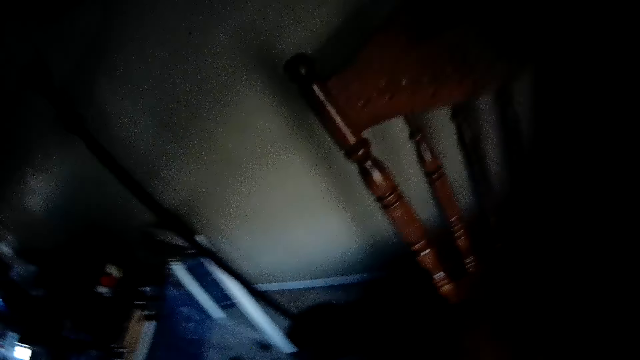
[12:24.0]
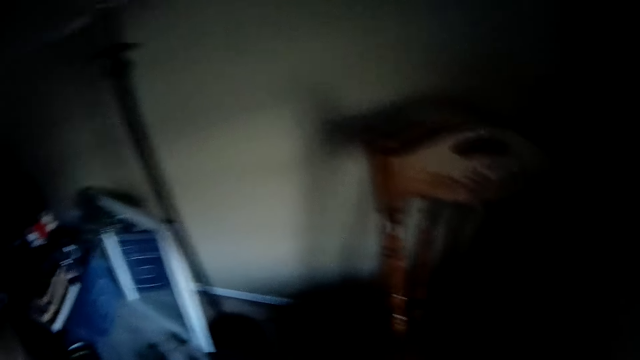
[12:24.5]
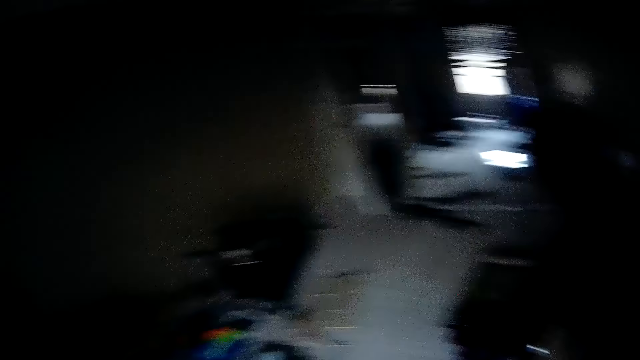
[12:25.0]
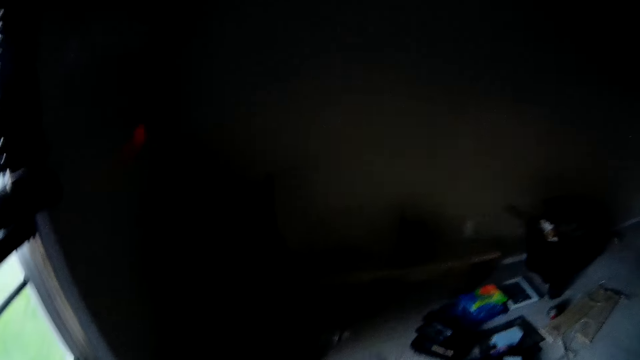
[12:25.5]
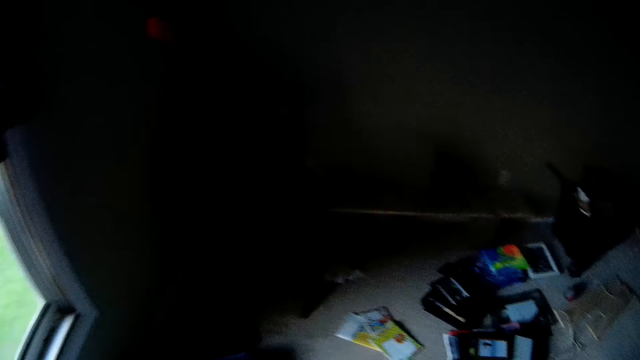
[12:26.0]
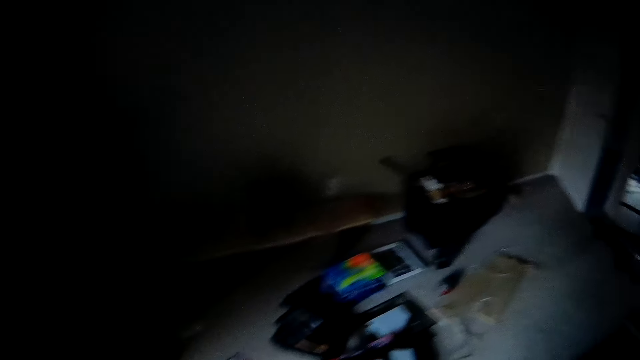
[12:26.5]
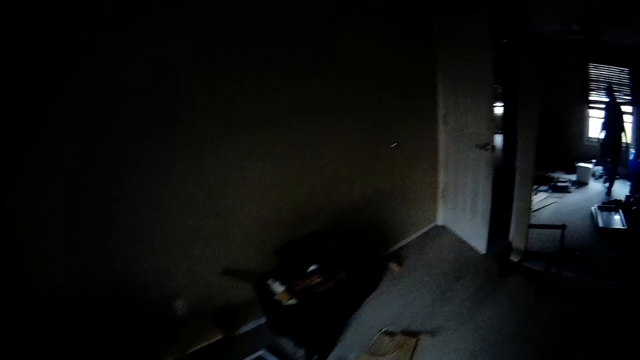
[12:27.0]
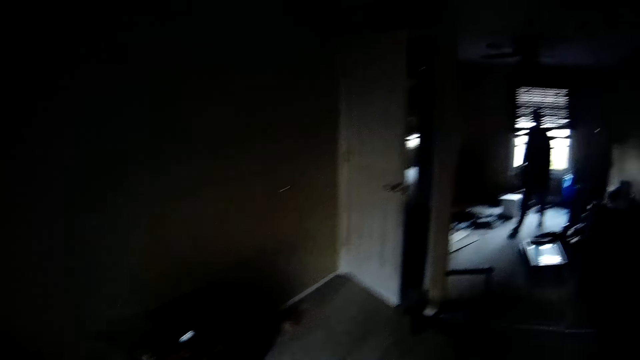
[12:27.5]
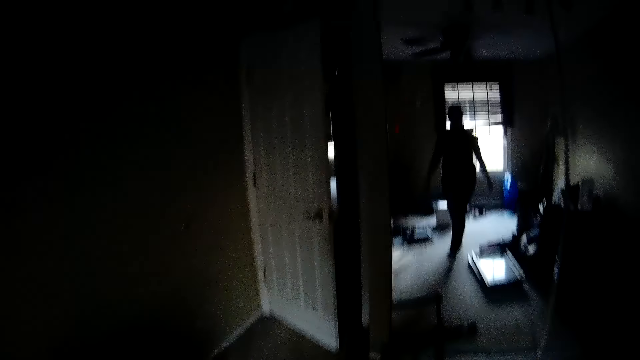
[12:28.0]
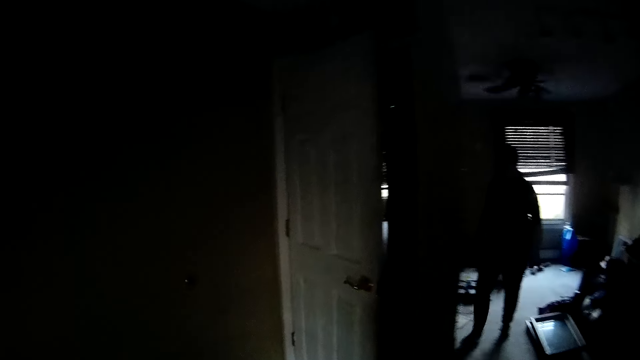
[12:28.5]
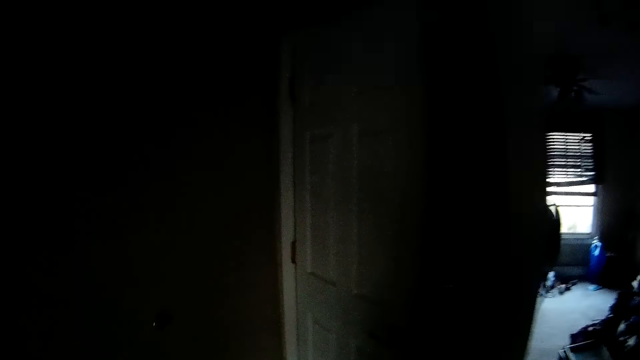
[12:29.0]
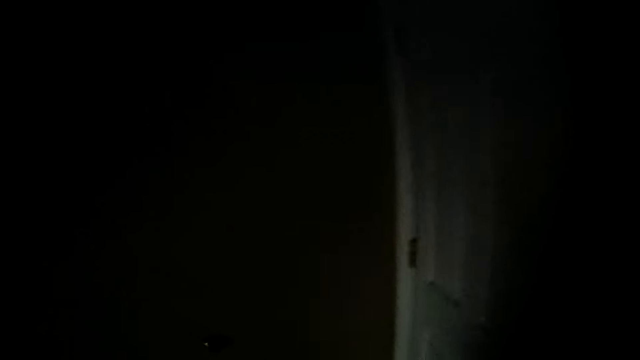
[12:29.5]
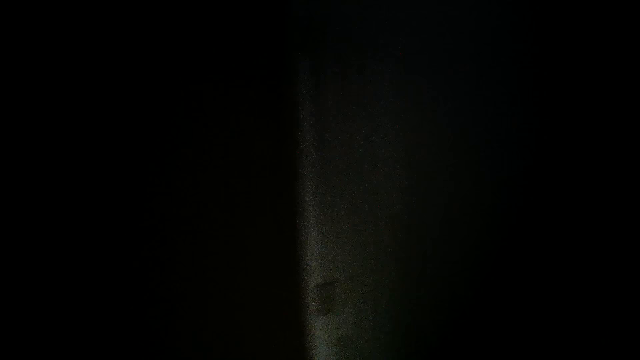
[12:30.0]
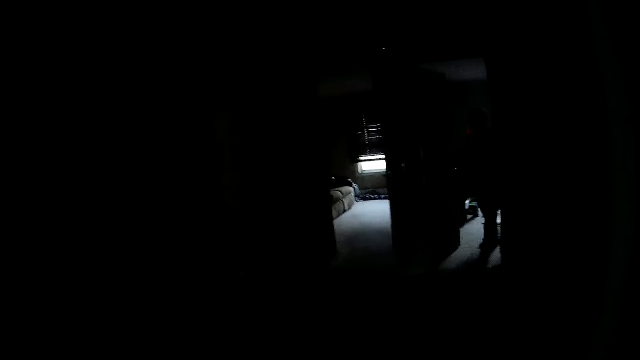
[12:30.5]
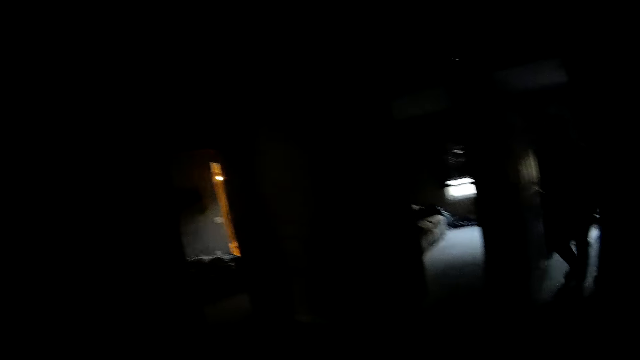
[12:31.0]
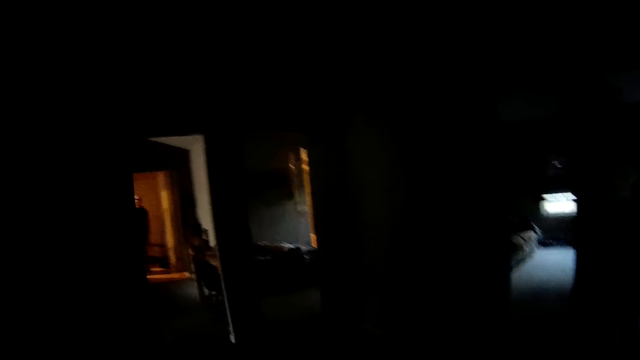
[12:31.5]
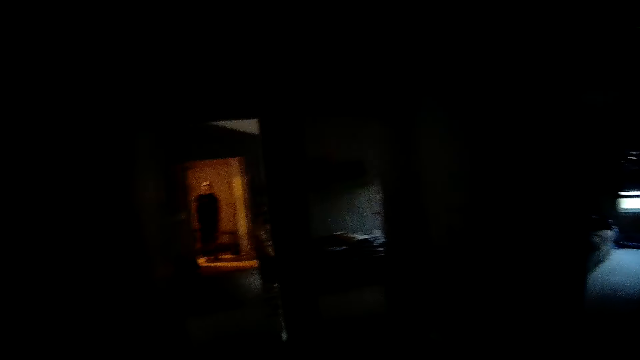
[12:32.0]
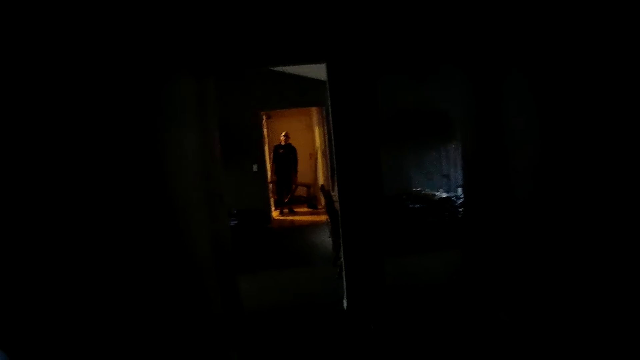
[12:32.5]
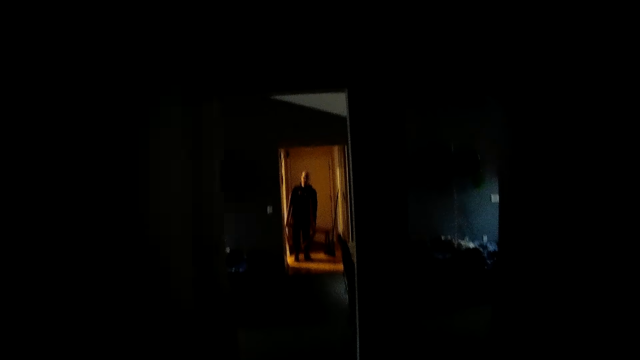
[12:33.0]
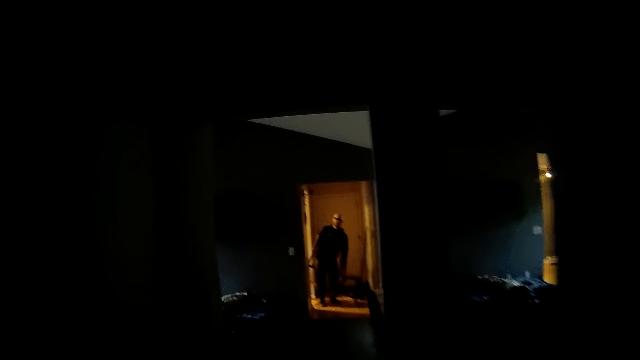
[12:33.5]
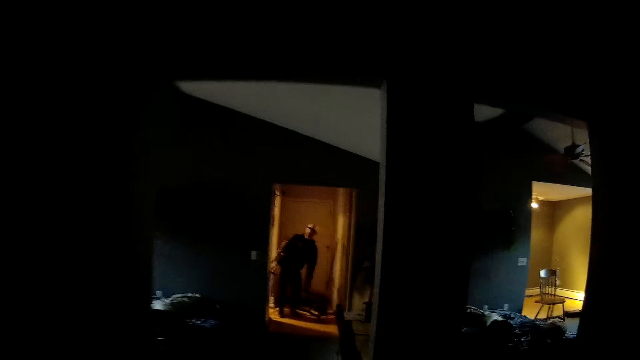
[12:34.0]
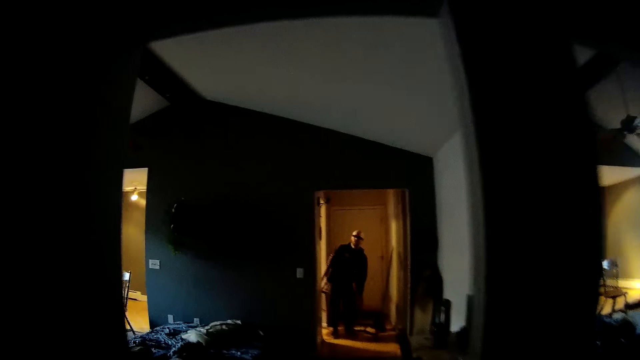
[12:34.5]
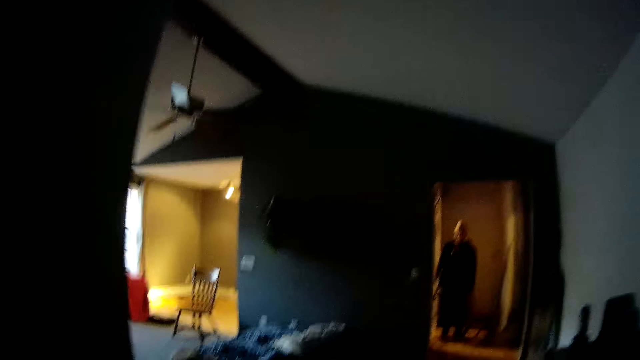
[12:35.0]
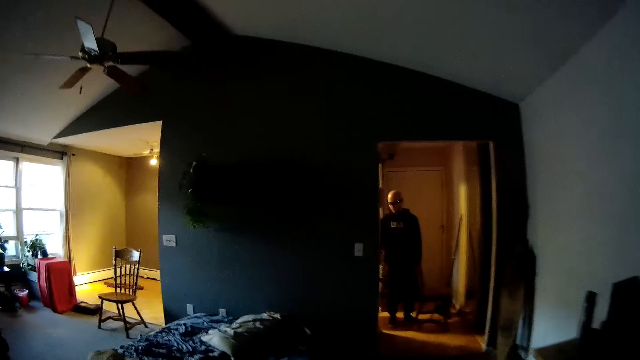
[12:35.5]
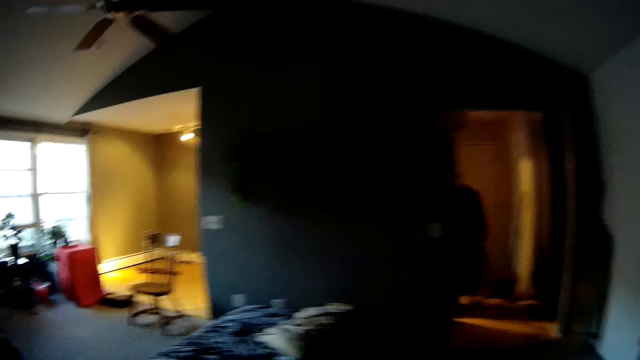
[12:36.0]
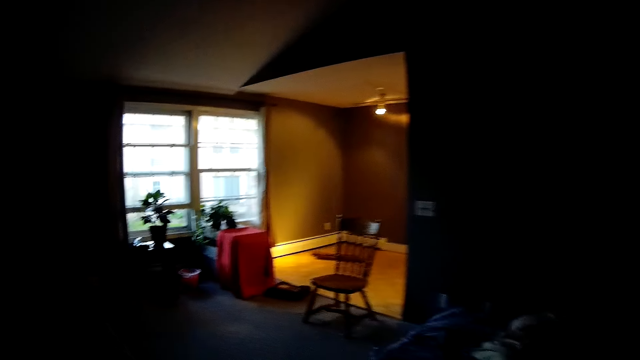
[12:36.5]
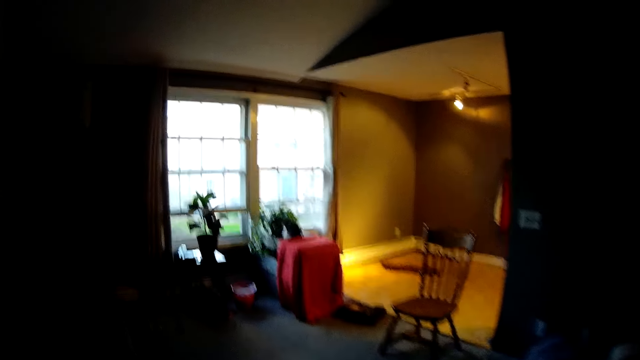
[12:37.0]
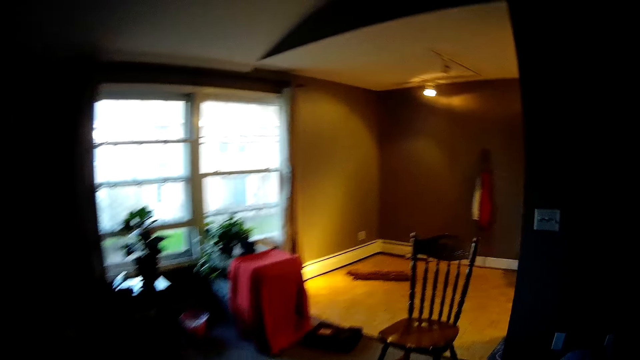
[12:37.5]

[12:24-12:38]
The camera wearer walks to the kitchen.

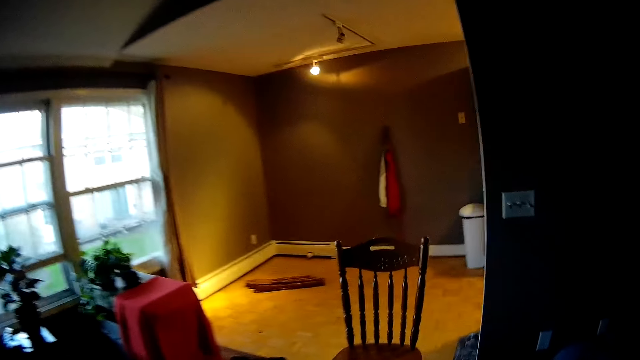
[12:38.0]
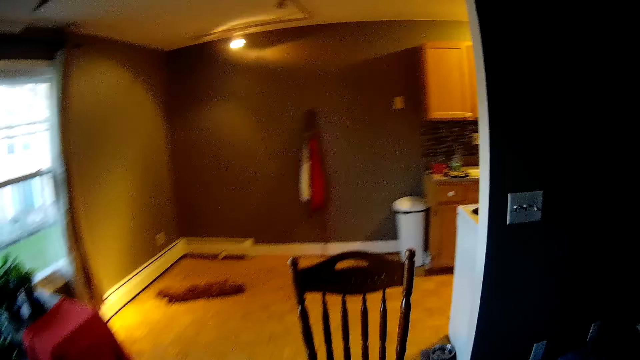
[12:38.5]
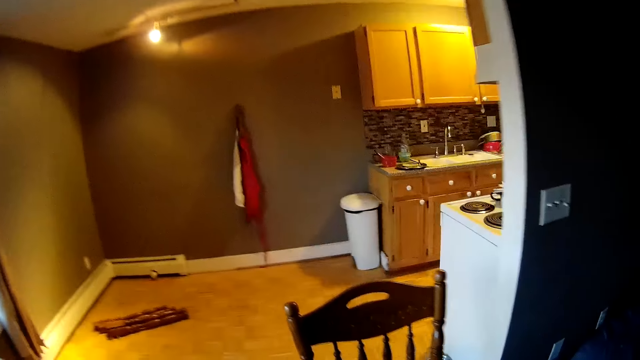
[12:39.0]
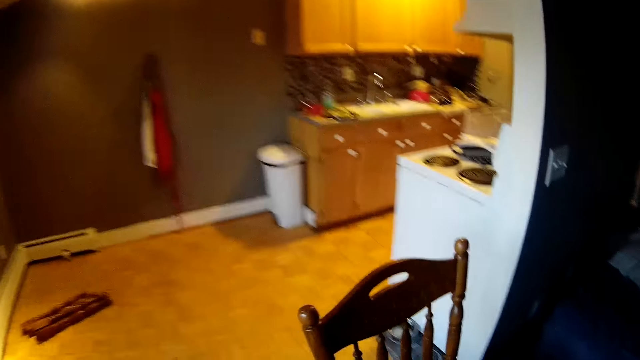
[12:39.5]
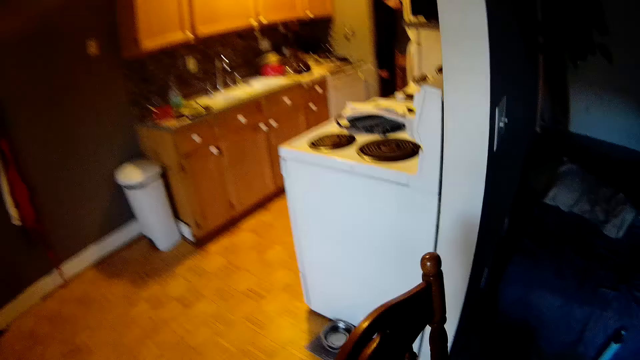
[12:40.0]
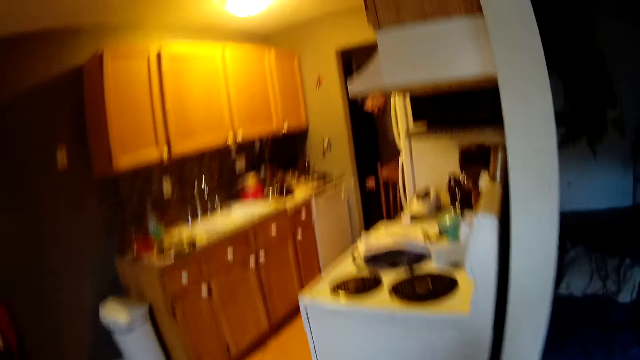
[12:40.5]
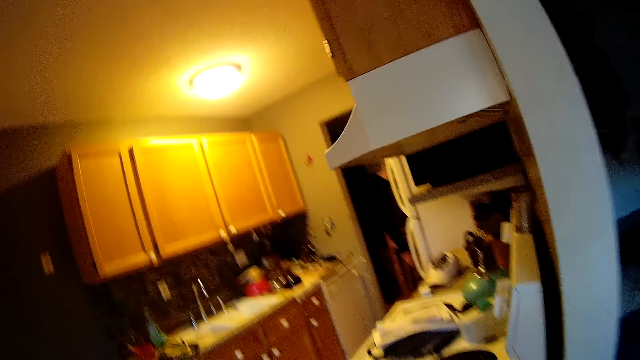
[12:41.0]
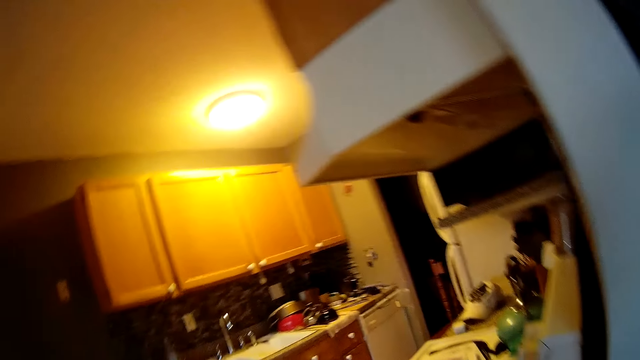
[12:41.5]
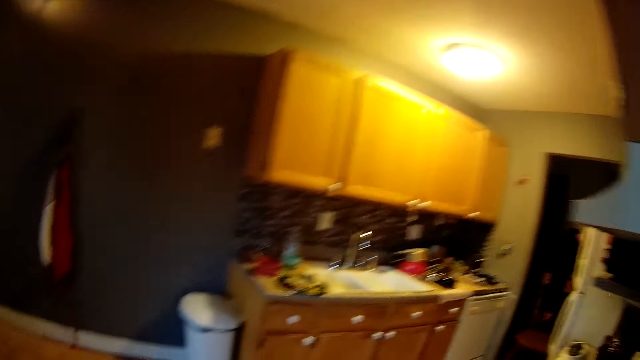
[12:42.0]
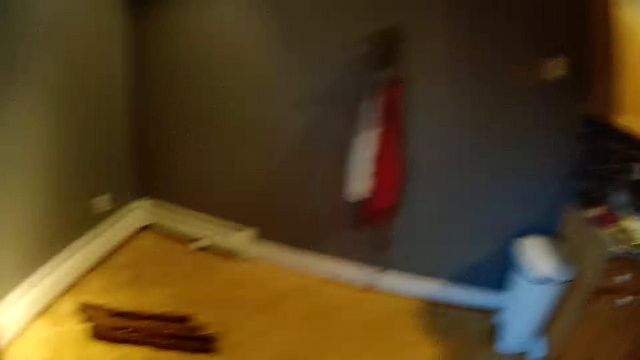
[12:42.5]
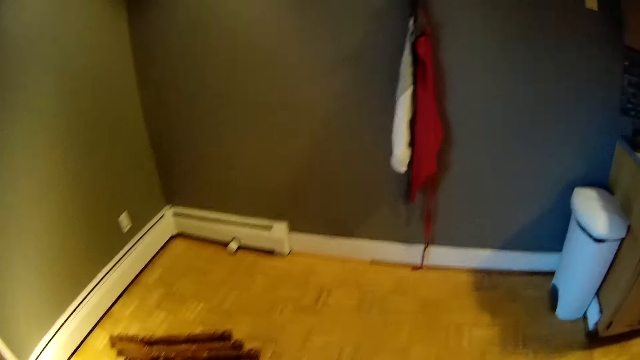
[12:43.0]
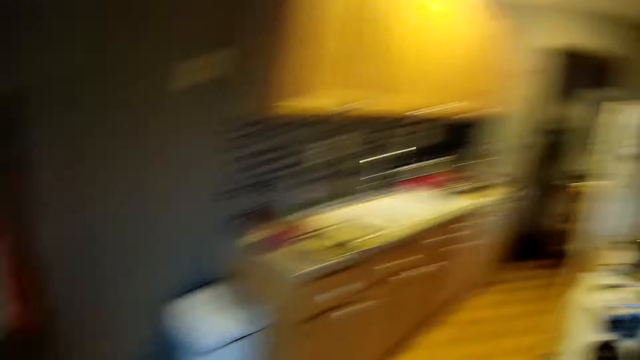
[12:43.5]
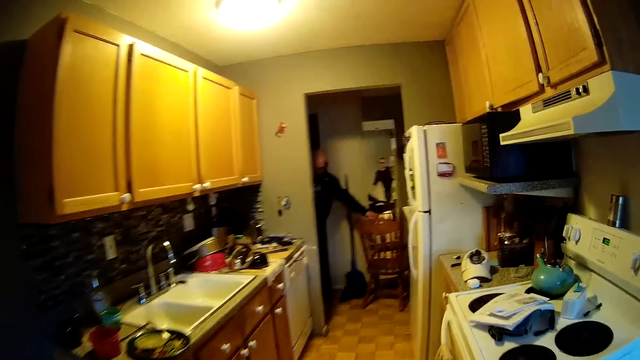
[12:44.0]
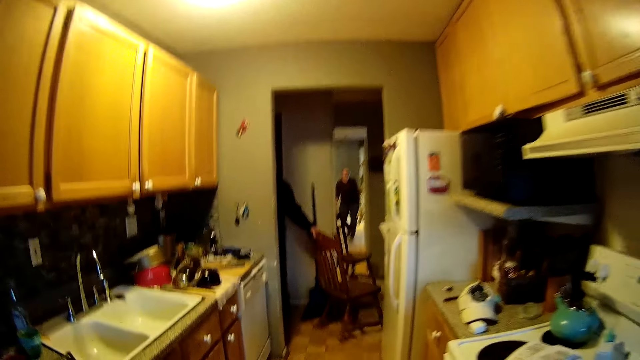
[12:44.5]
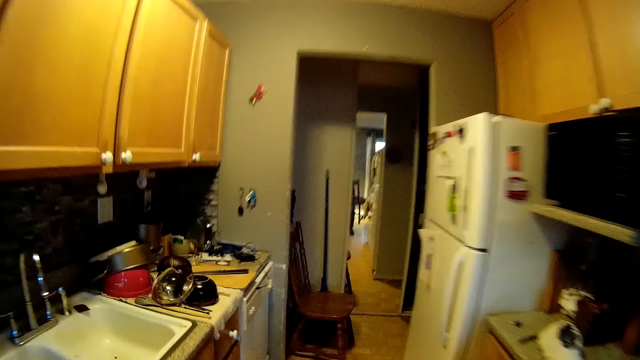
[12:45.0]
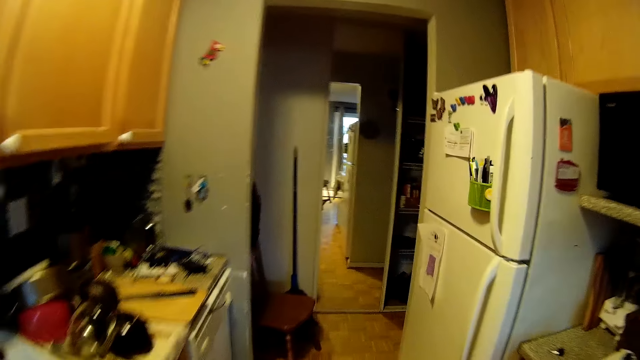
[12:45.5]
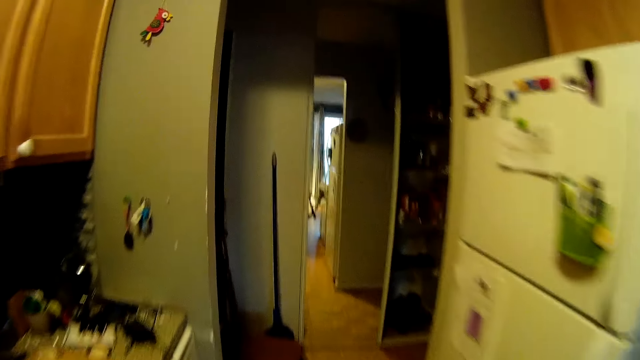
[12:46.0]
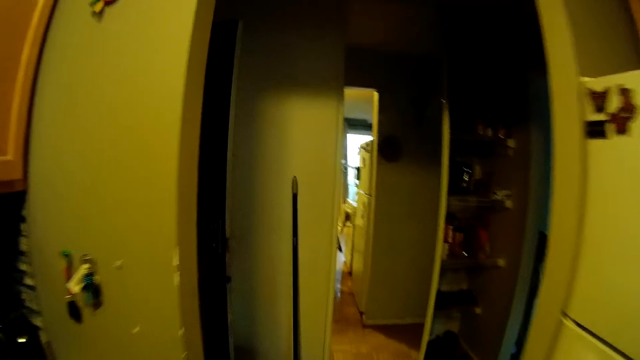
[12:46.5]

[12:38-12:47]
The man moves a chair with both hands. The man moves a chair with his right hand and picks up a chair.
